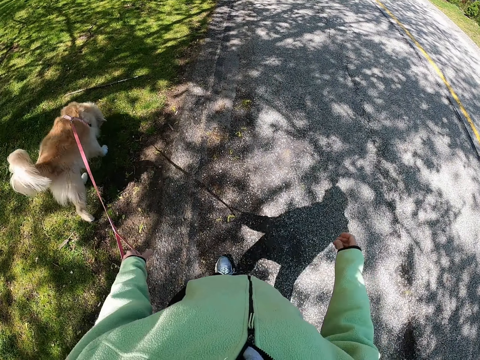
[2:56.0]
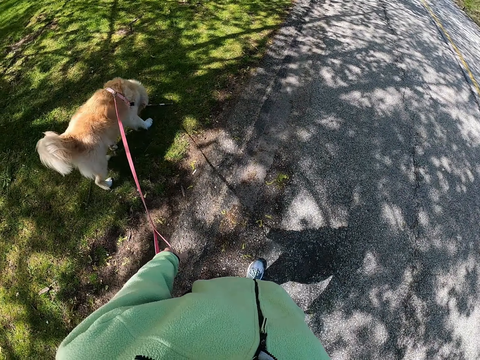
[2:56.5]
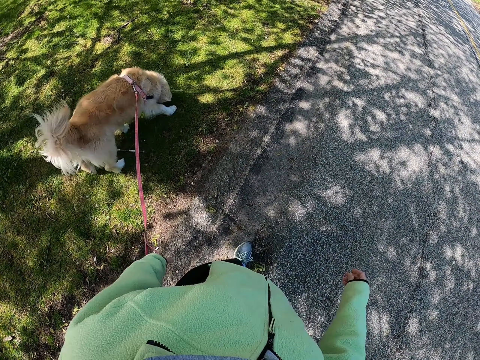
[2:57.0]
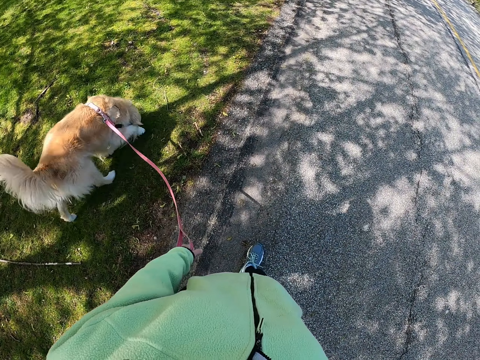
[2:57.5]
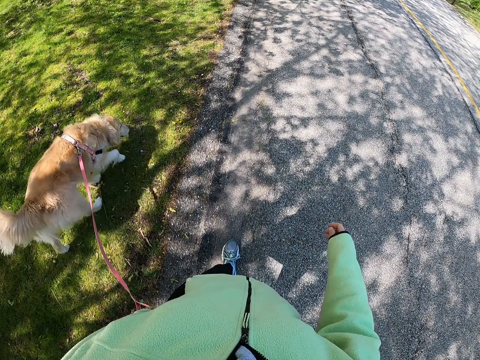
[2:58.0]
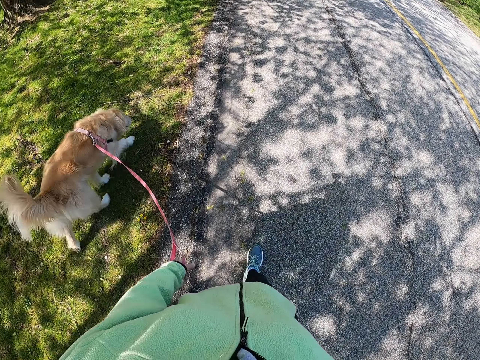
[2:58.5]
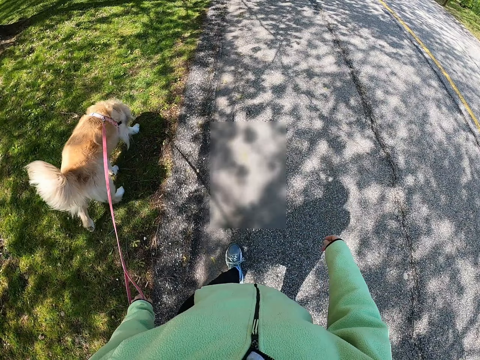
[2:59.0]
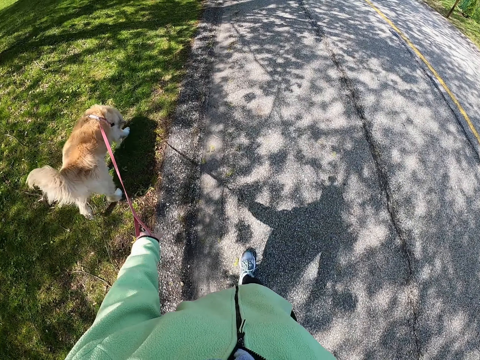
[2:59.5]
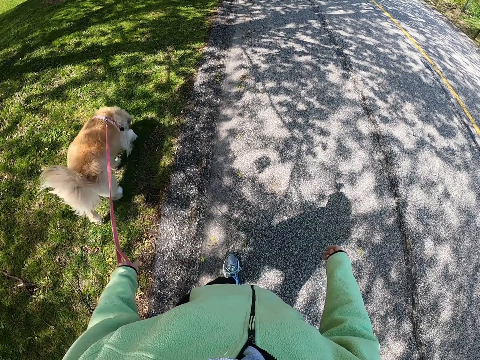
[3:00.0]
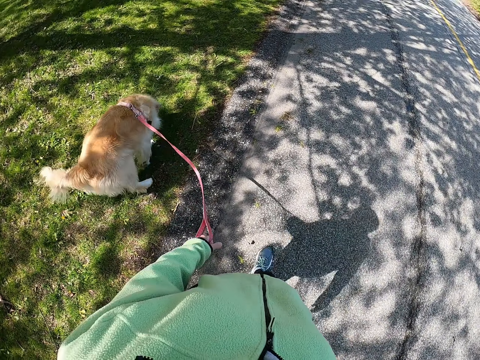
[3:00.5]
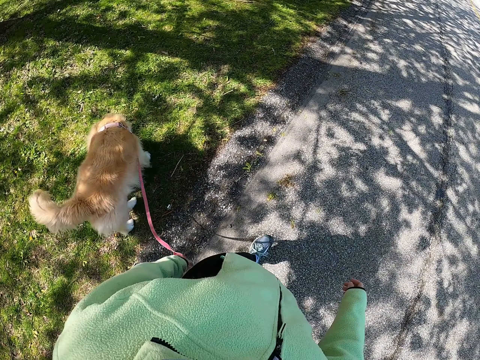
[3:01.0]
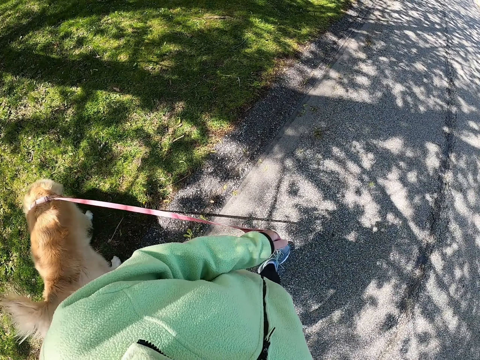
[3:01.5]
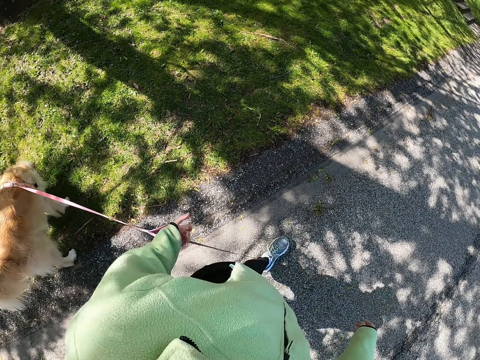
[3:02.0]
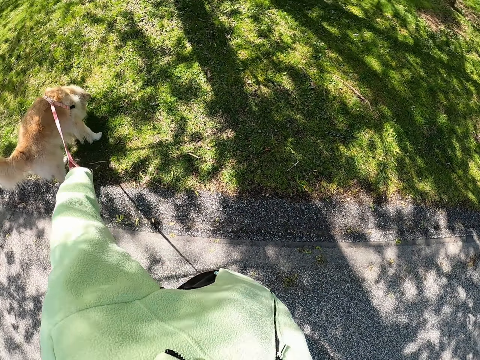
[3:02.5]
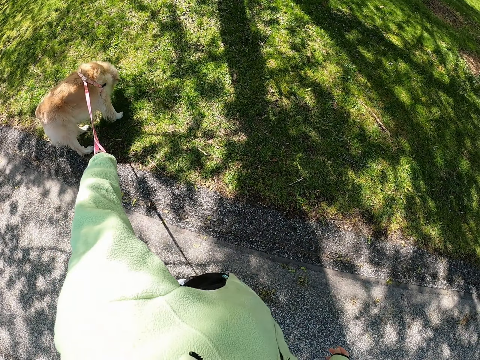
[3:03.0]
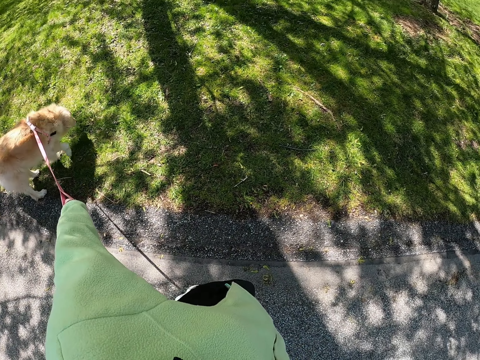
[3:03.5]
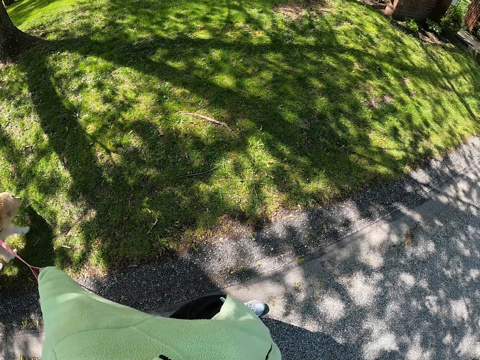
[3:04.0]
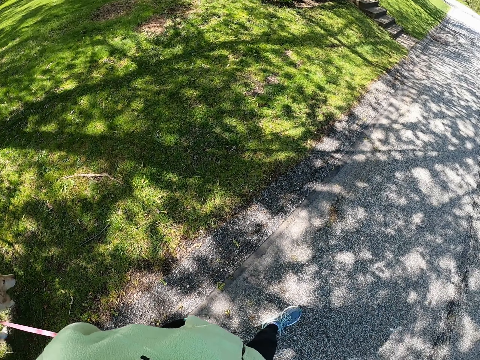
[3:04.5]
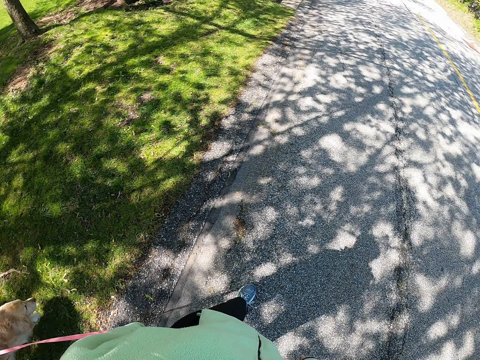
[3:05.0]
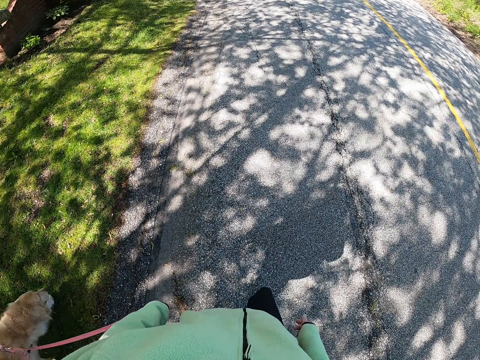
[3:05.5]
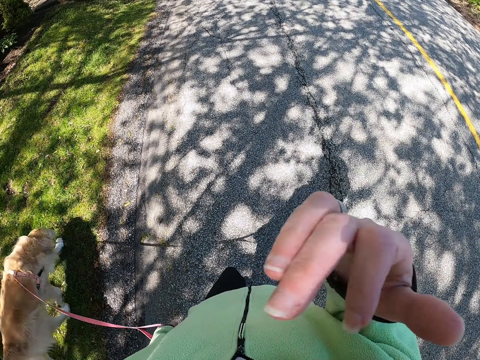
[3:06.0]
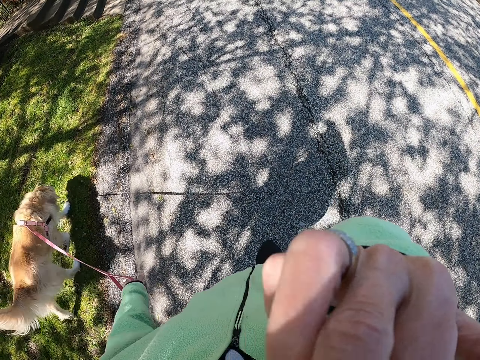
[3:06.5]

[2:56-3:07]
The camera wearer looks at the dog. They walk along the road with the dog.

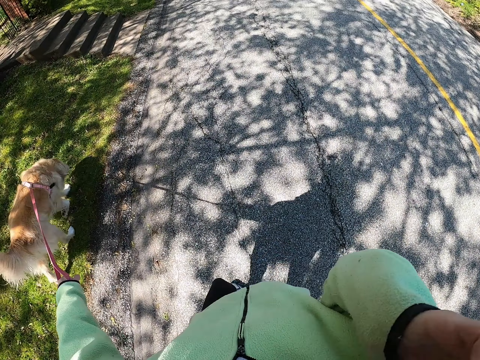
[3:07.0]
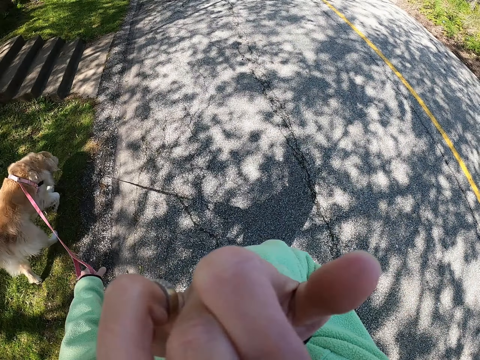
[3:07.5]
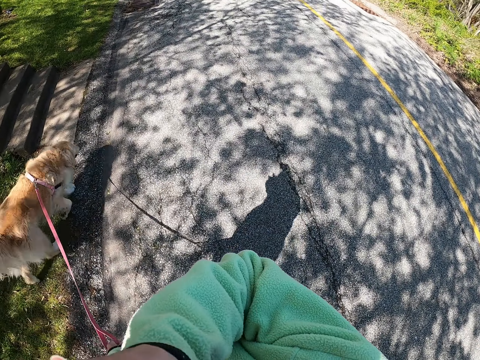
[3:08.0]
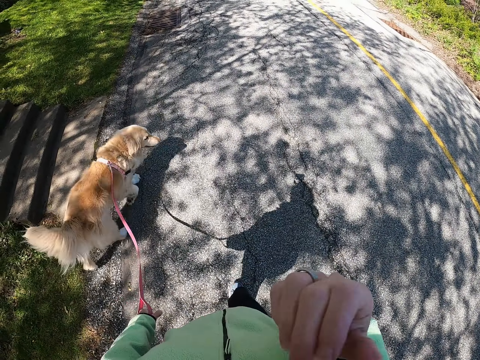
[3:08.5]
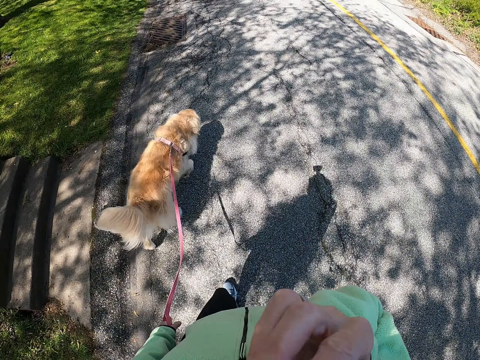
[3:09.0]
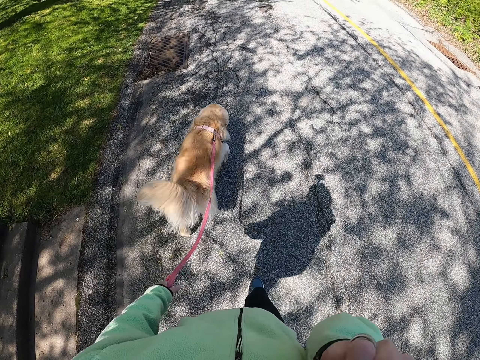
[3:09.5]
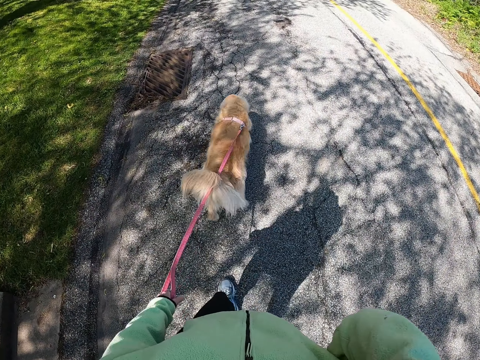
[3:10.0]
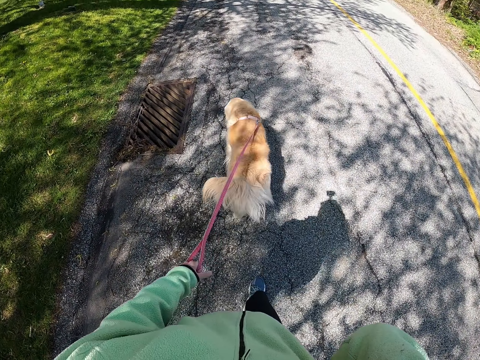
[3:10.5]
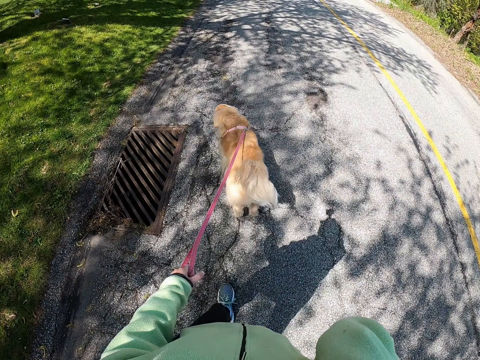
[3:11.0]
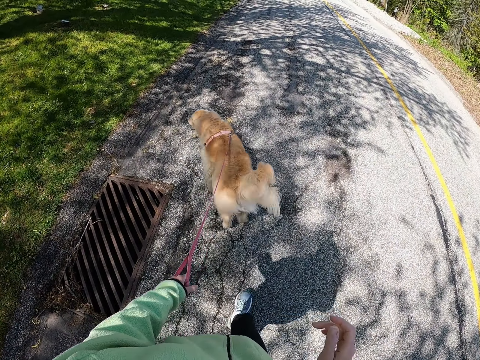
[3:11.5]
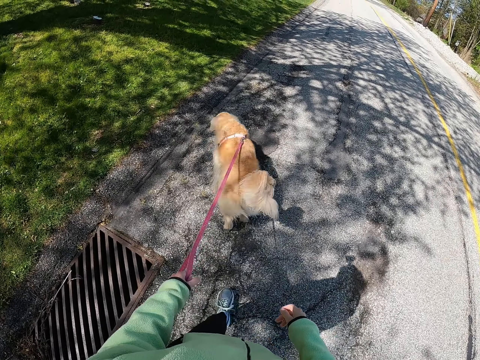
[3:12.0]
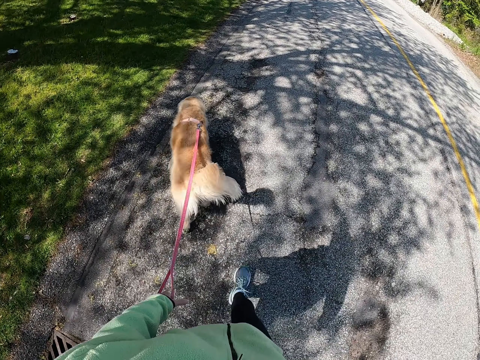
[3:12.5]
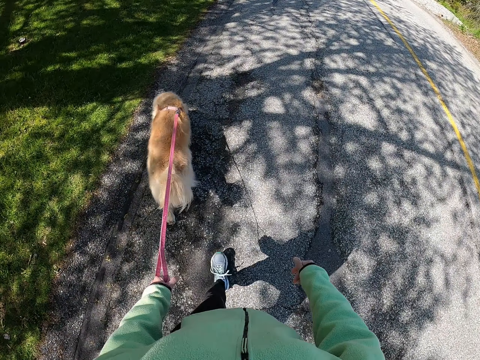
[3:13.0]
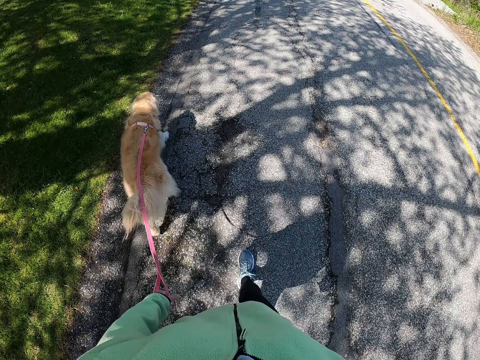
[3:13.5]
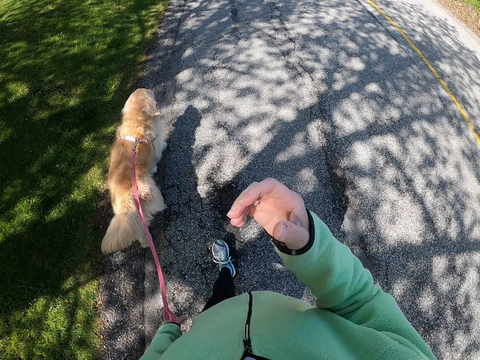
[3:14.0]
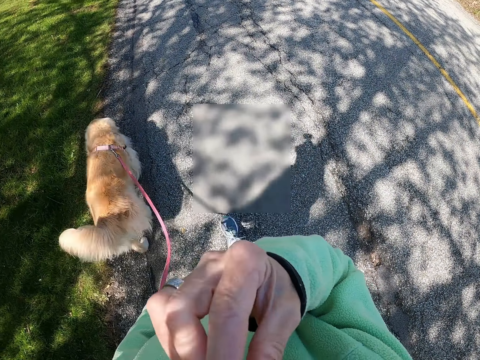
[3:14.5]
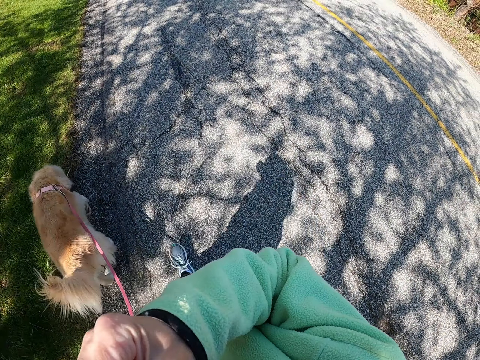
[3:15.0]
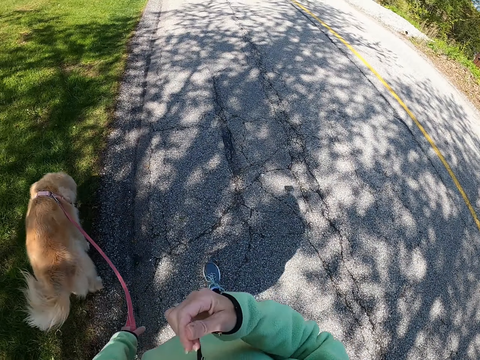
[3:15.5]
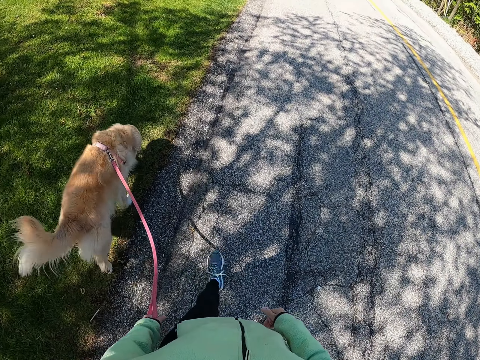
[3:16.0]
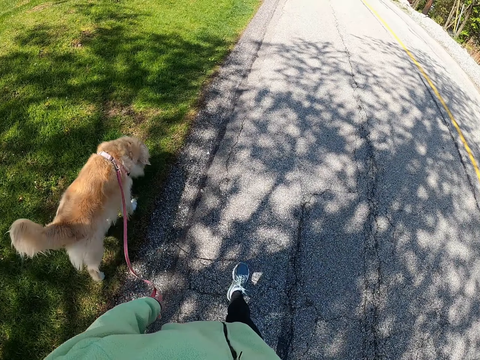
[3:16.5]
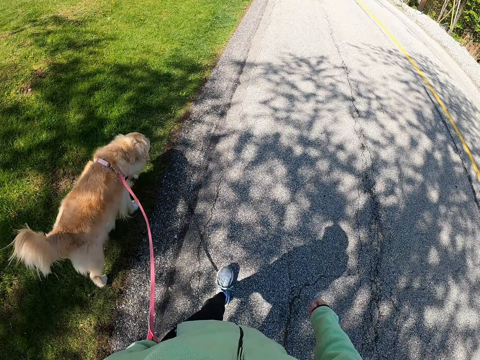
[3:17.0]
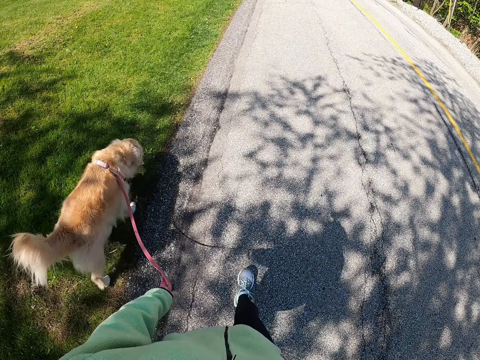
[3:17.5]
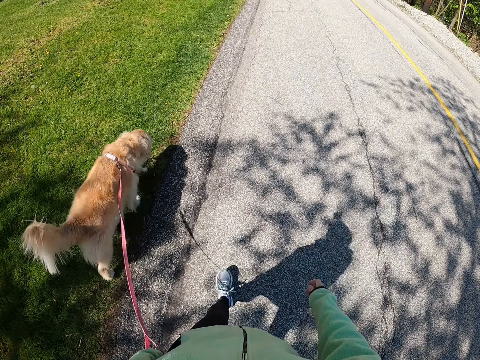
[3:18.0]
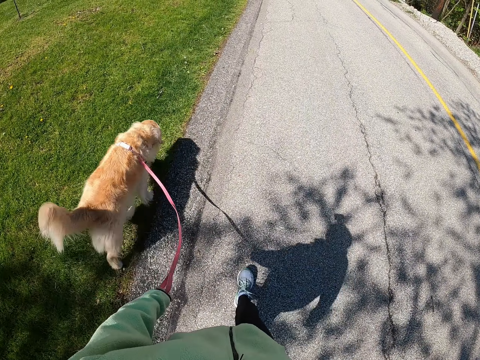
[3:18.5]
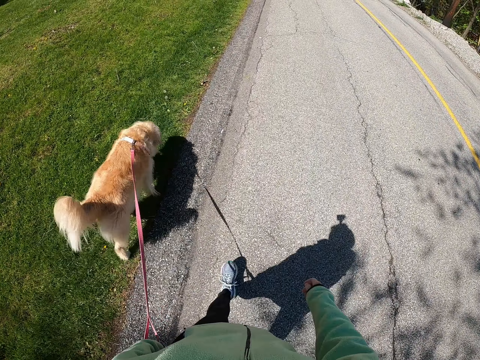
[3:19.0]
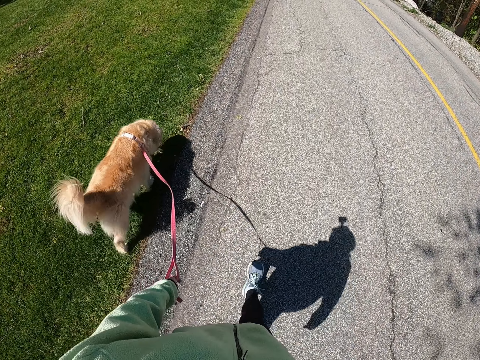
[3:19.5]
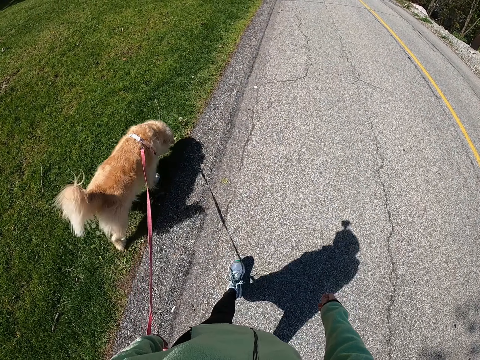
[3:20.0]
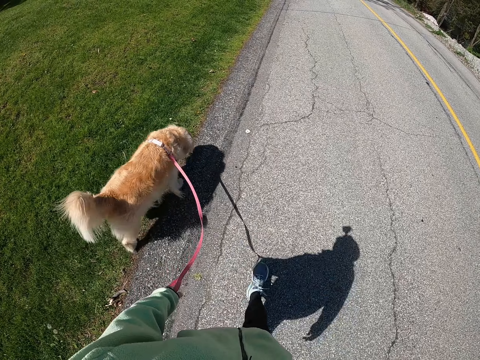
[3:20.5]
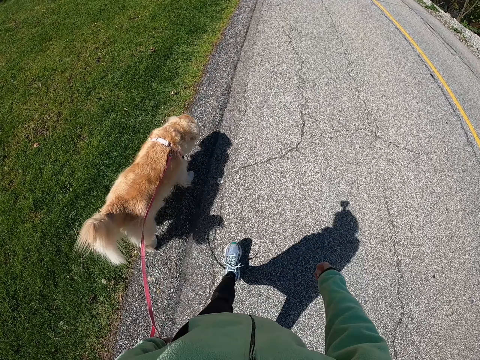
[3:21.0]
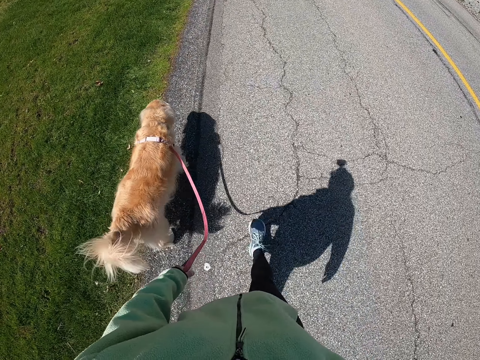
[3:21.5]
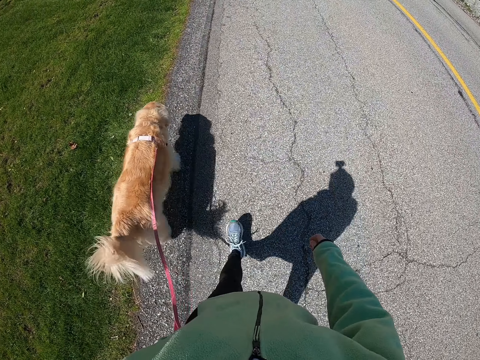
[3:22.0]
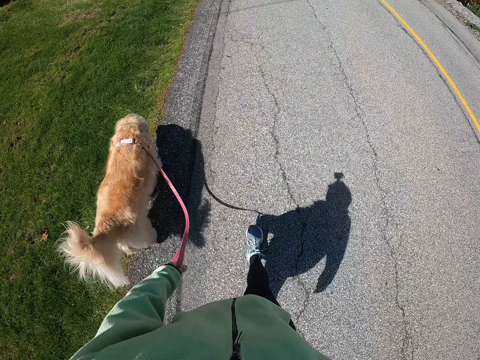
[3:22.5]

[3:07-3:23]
The camera wearer touches his face. He walks along the road with the dog. He touches his face. He walks along the road with the dog.
